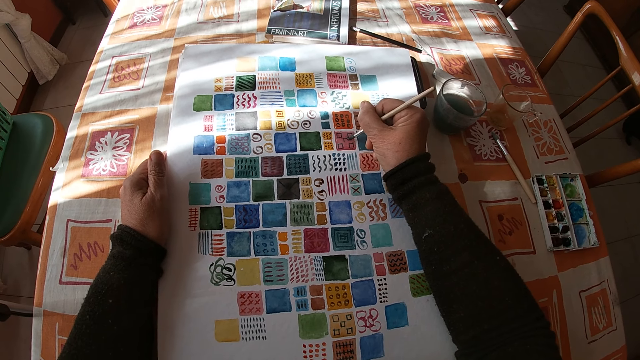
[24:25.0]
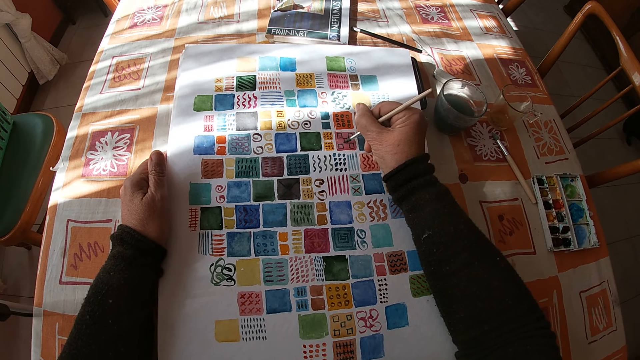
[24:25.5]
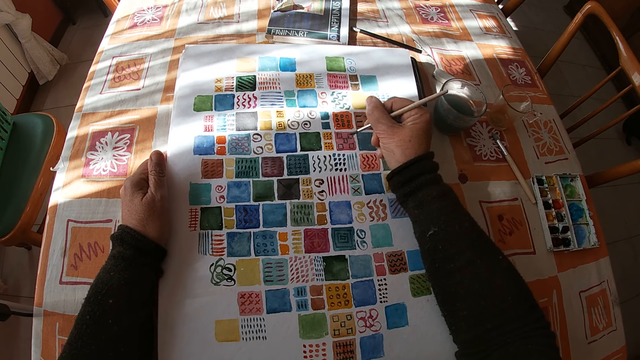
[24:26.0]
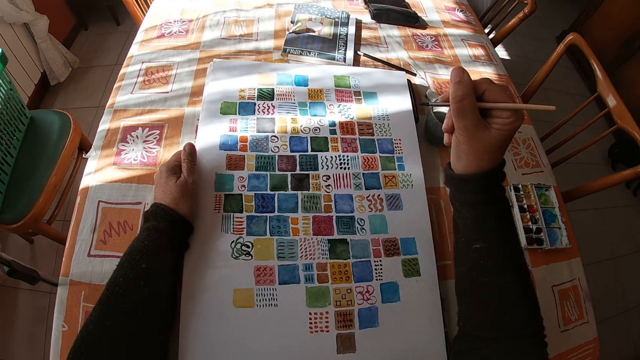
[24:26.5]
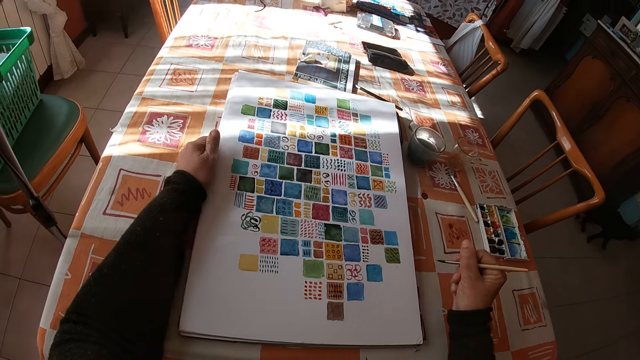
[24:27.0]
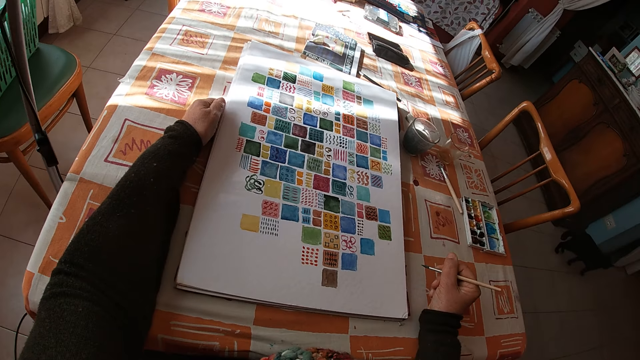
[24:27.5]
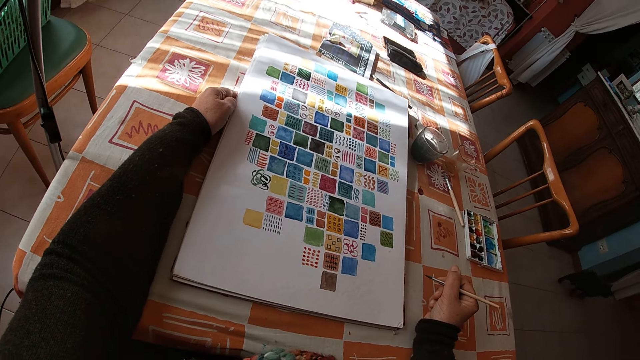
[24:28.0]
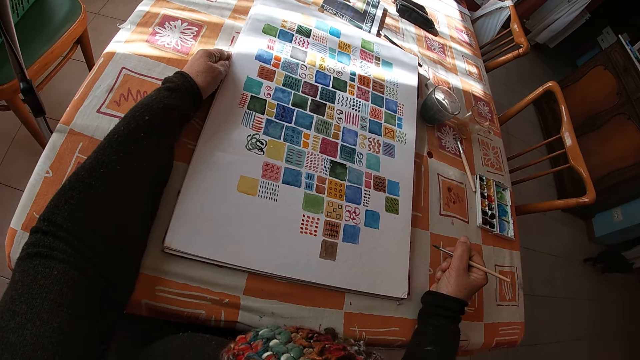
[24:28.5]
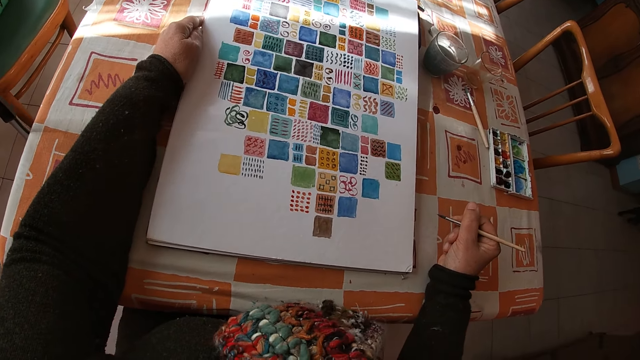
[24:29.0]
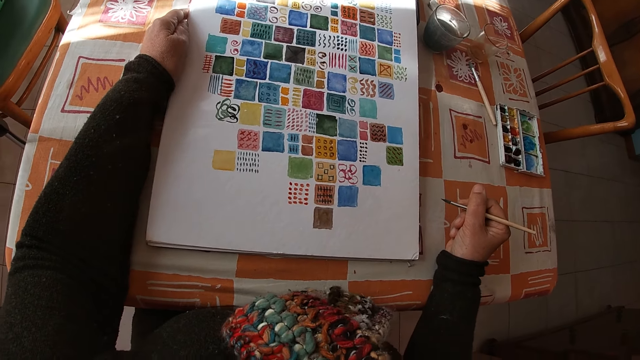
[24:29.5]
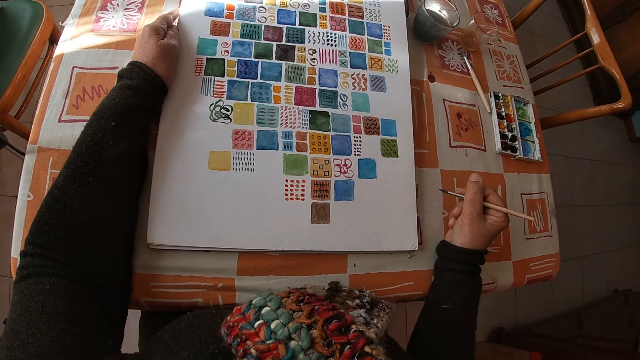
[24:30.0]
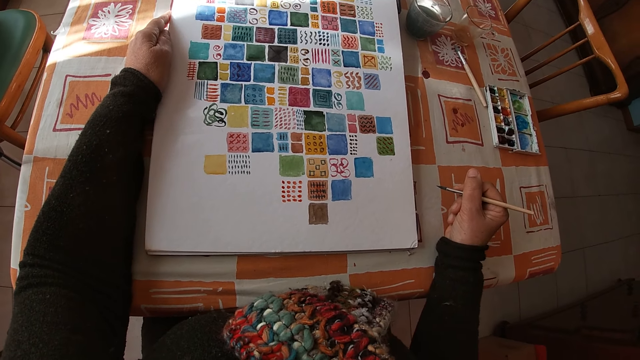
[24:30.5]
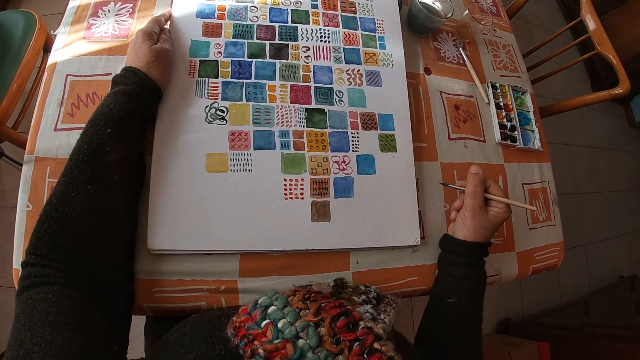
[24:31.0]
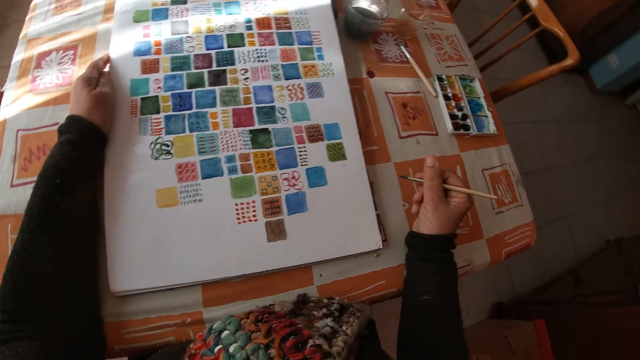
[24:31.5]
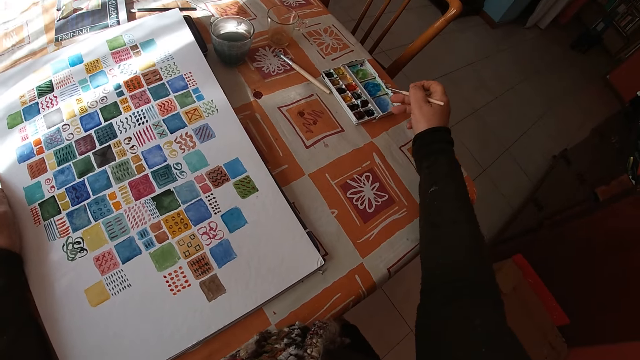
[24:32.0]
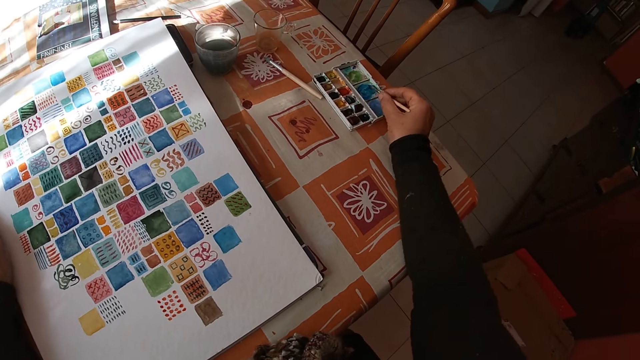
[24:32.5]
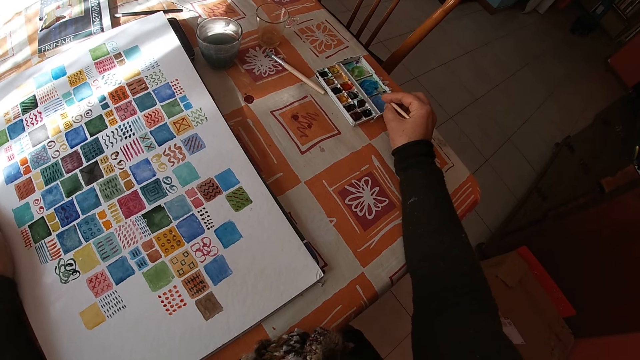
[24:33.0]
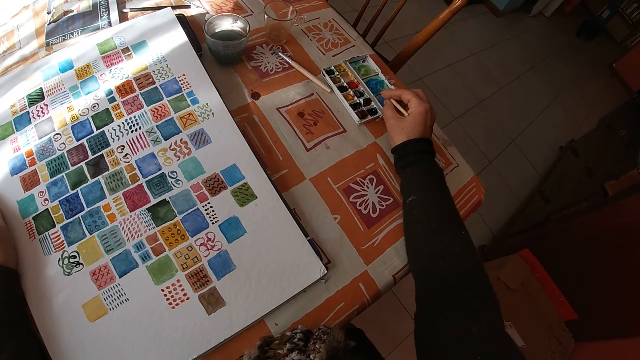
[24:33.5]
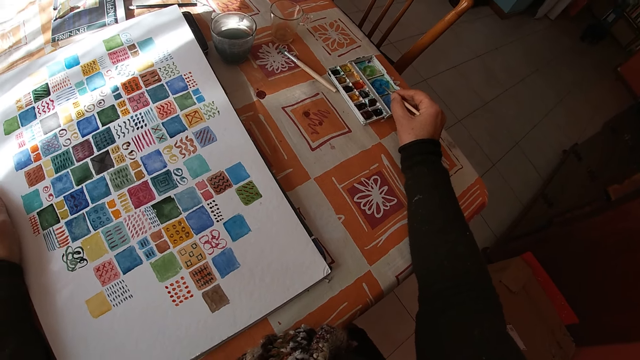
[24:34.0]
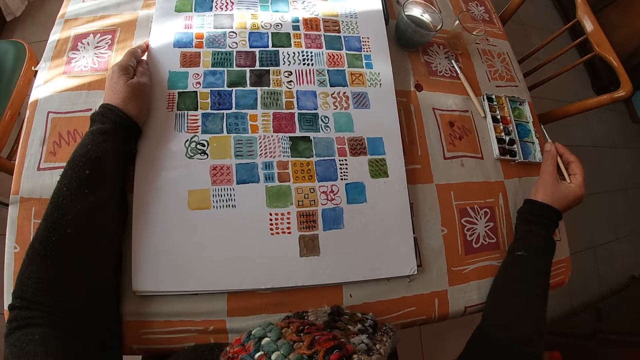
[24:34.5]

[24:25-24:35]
The camera wearer holds the paintbrush. She places her right hand on the table. She looks at the drawing. She dips the paint brush in her right hand into the color palette on the table. She applies the paint on the paint box.

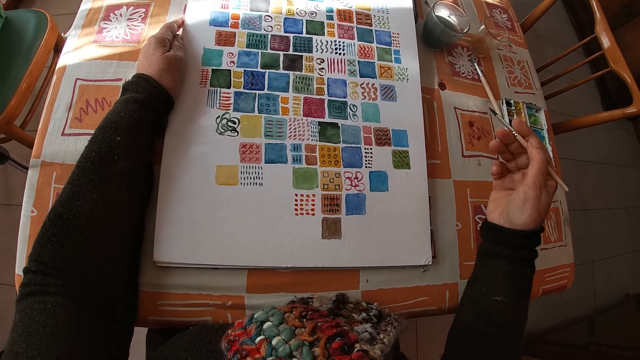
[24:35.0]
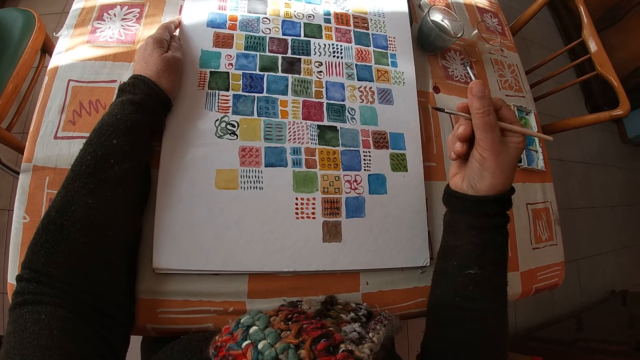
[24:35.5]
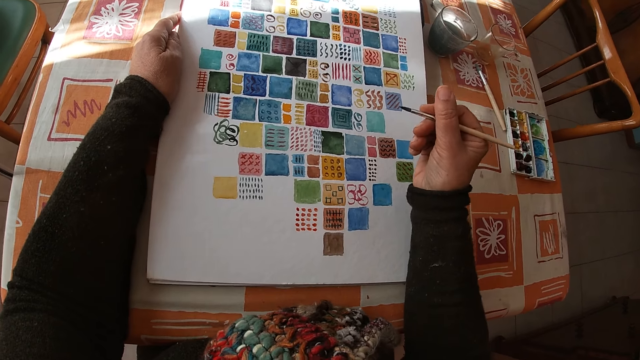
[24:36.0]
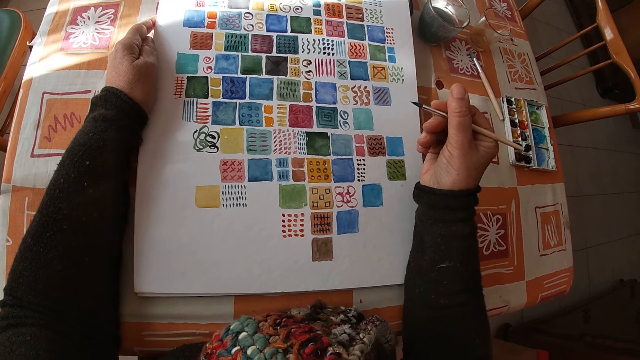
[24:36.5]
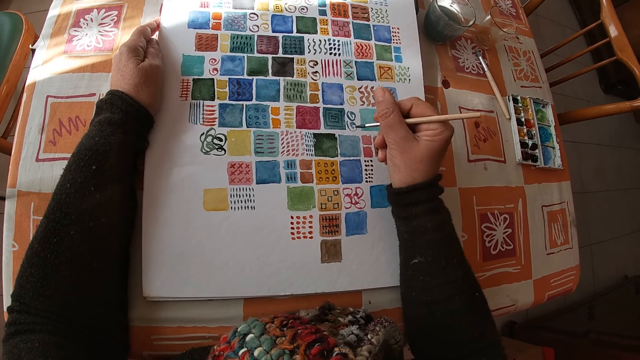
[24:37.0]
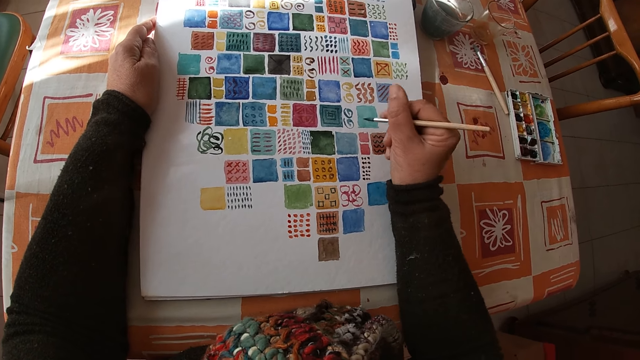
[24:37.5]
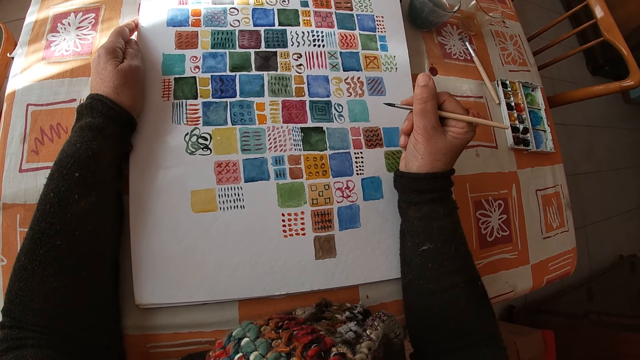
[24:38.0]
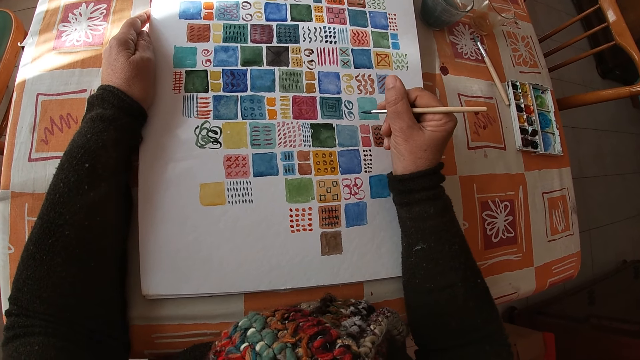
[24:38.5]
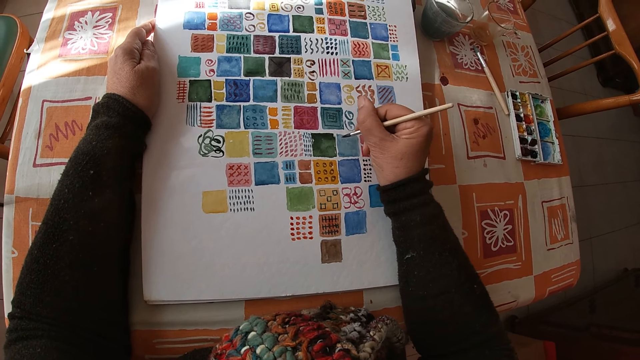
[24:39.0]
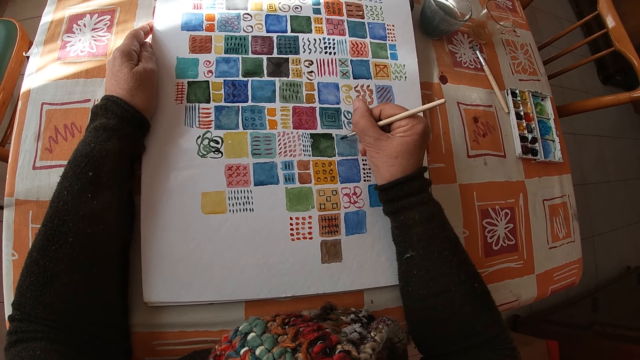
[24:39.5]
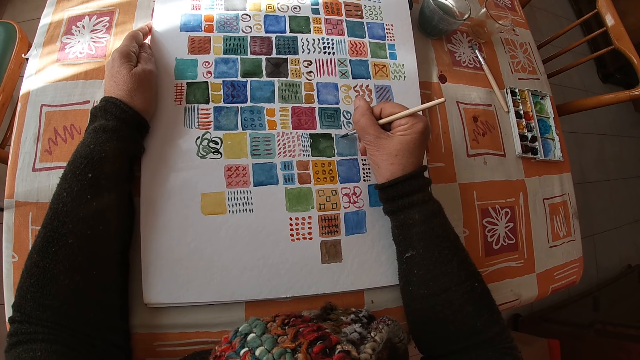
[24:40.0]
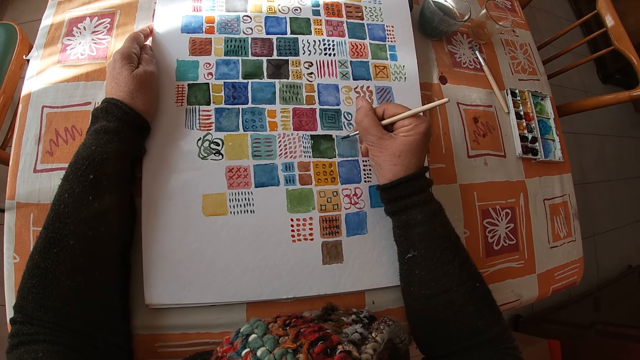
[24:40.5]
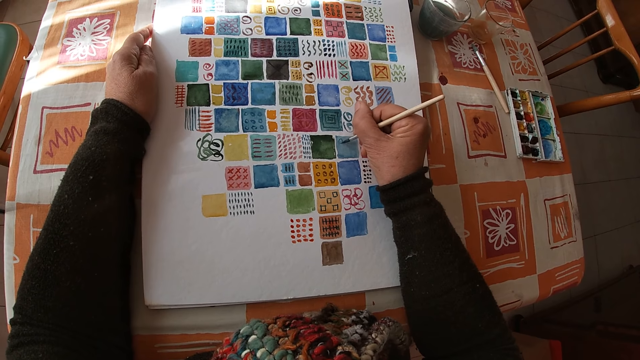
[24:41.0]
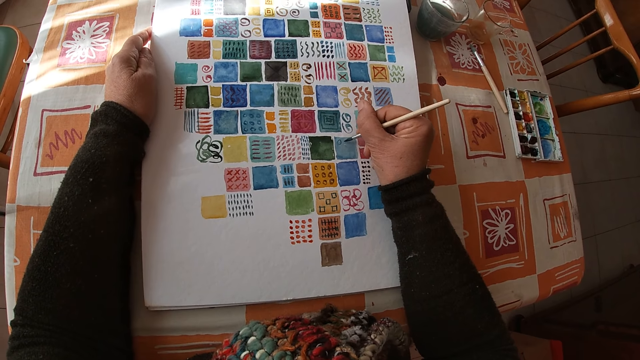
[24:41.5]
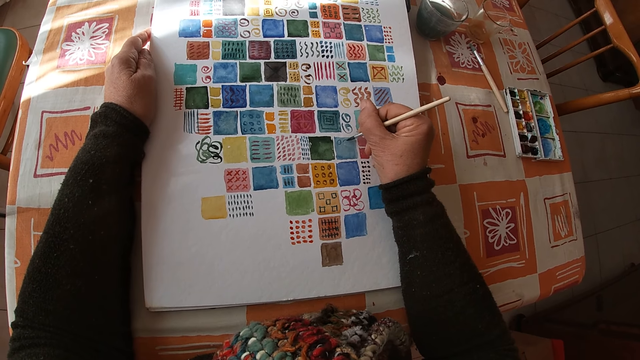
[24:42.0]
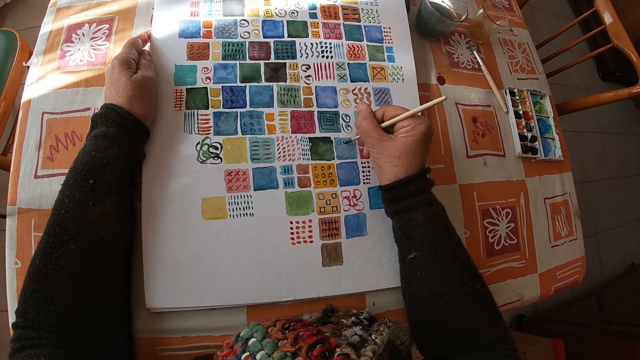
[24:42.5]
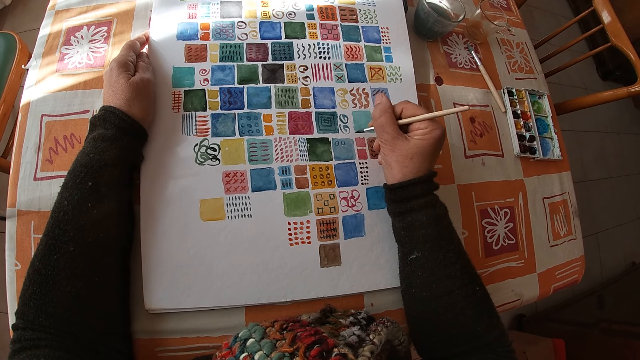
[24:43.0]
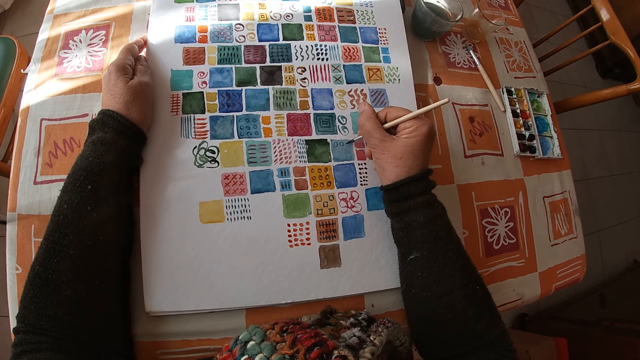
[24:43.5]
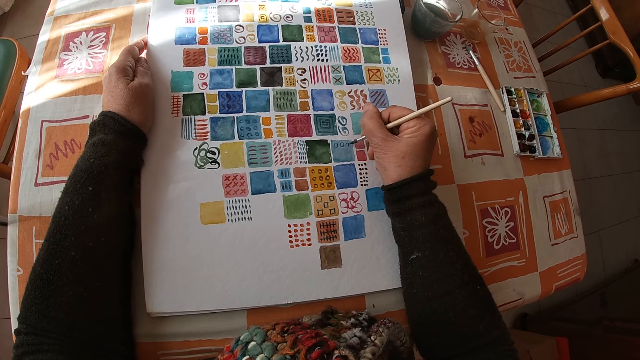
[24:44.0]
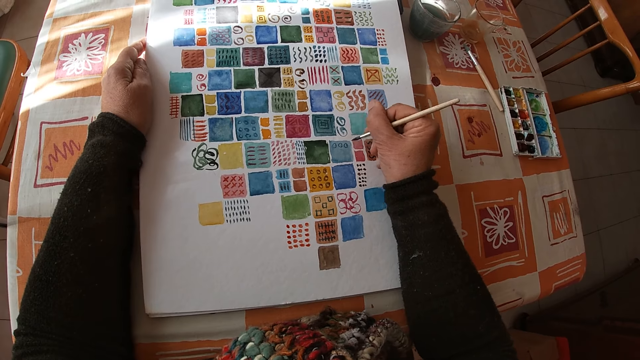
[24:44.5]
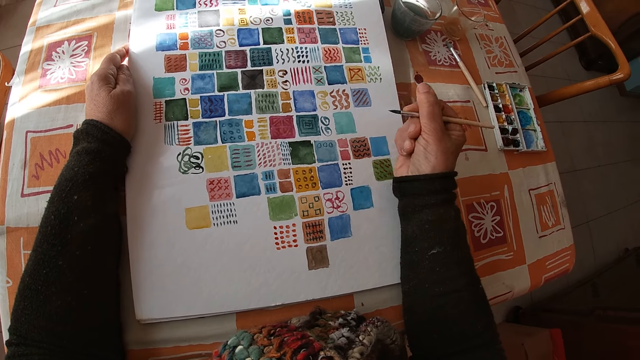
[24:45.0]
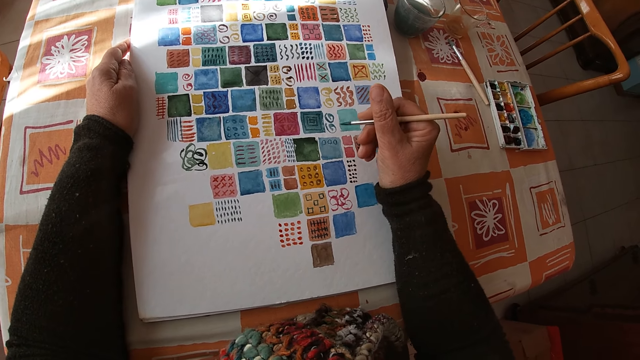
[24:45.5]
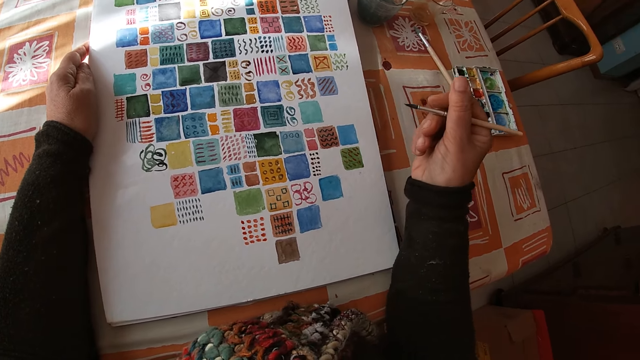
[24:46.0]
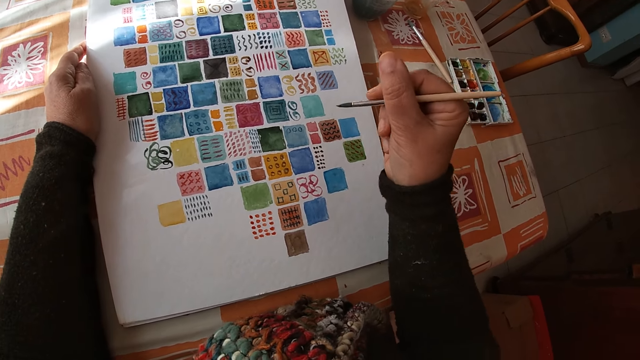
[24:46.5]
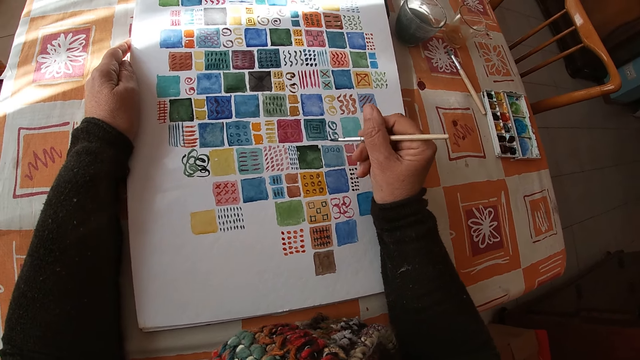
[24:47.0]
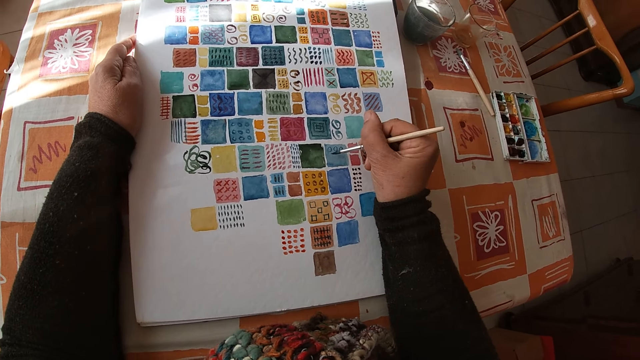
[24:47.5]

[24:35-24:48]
The camera wearer holds the paintbrush. She paints on the canvas pad on the table with the paint brush in her right hand. She holds the paintbrush.
